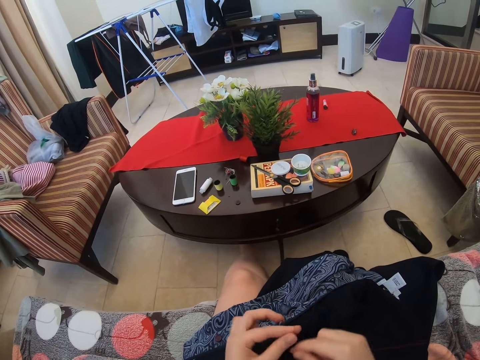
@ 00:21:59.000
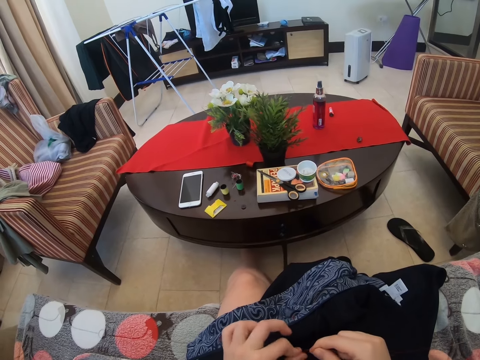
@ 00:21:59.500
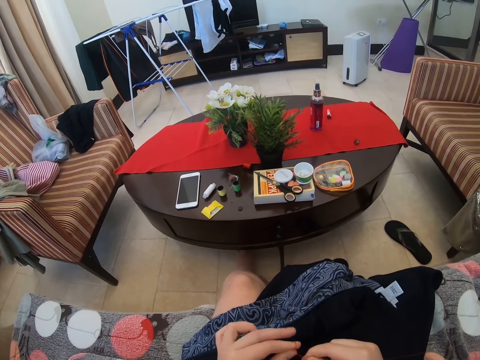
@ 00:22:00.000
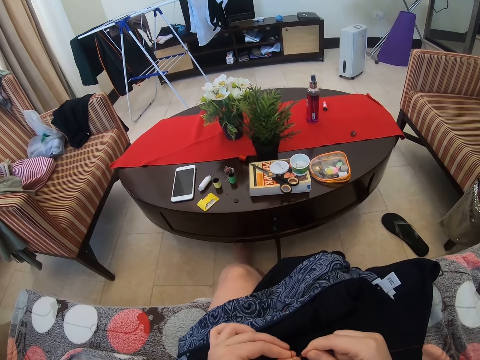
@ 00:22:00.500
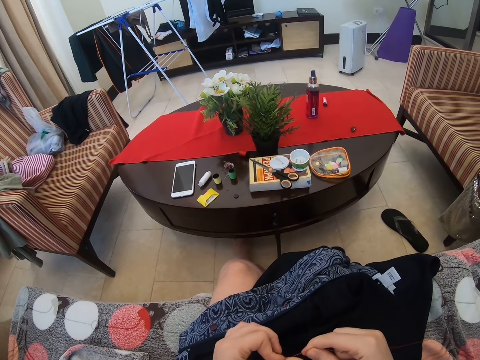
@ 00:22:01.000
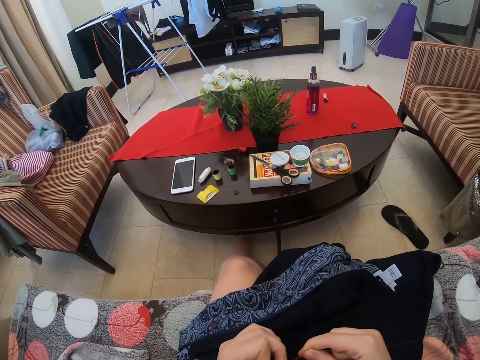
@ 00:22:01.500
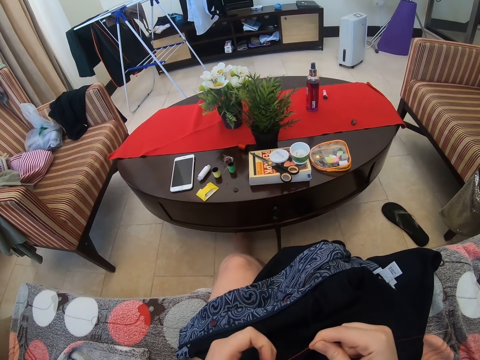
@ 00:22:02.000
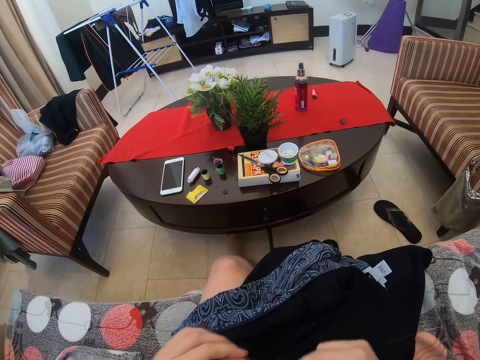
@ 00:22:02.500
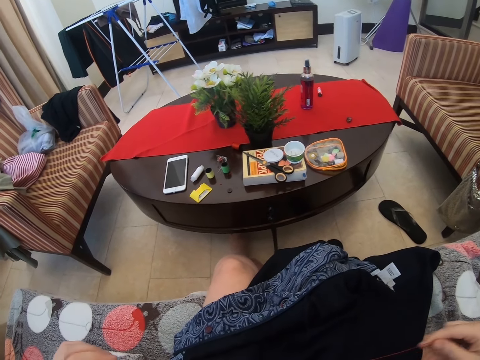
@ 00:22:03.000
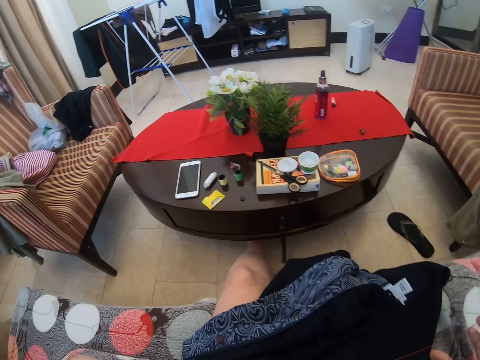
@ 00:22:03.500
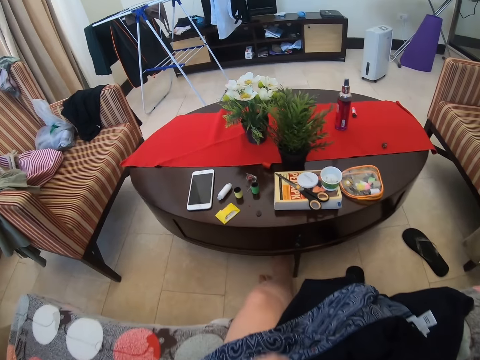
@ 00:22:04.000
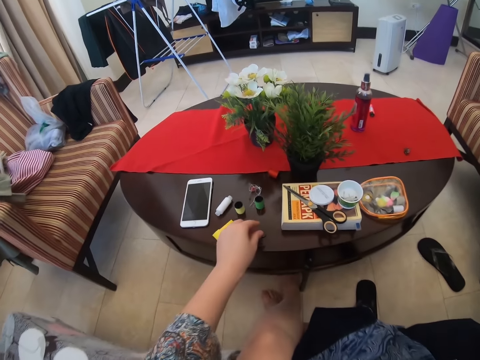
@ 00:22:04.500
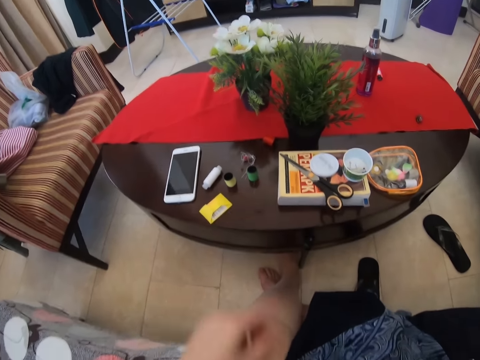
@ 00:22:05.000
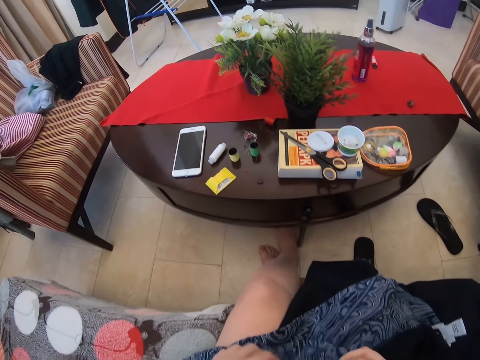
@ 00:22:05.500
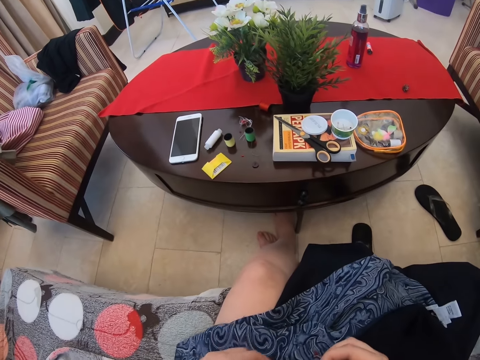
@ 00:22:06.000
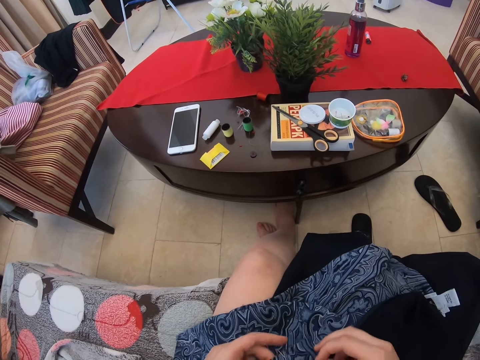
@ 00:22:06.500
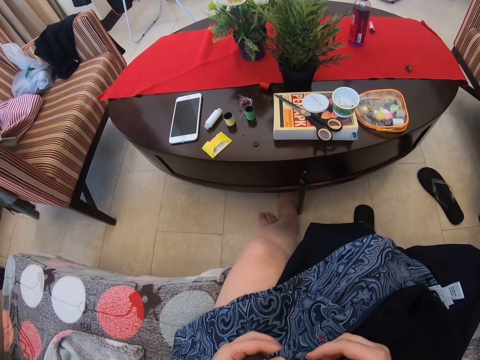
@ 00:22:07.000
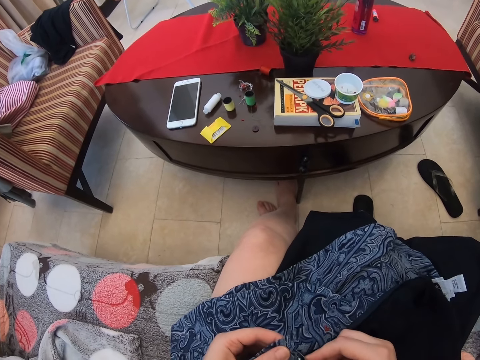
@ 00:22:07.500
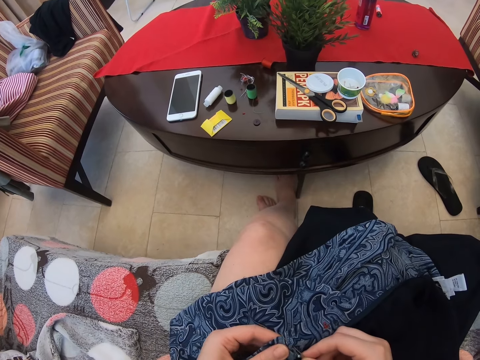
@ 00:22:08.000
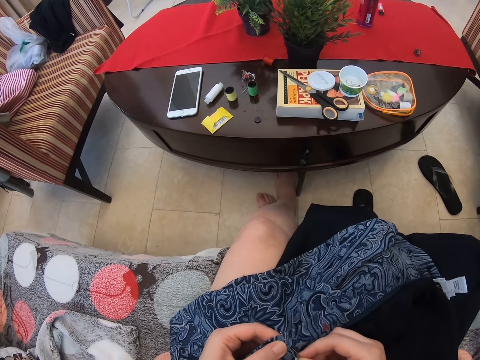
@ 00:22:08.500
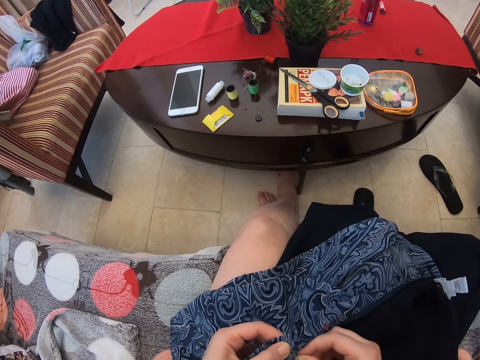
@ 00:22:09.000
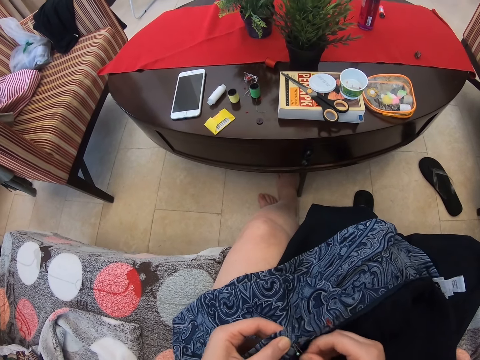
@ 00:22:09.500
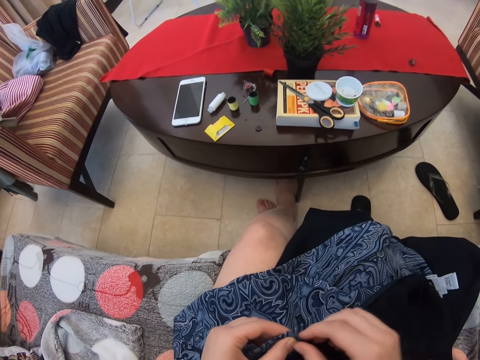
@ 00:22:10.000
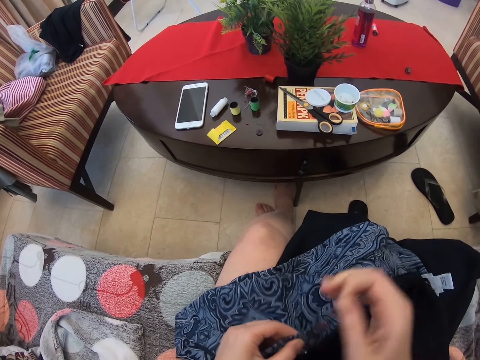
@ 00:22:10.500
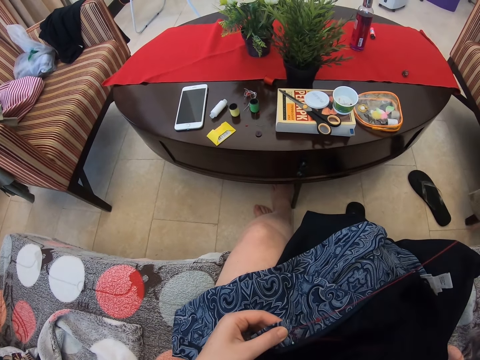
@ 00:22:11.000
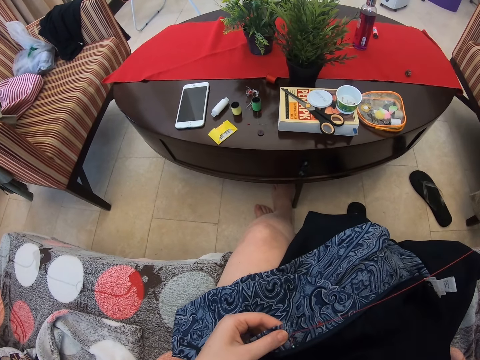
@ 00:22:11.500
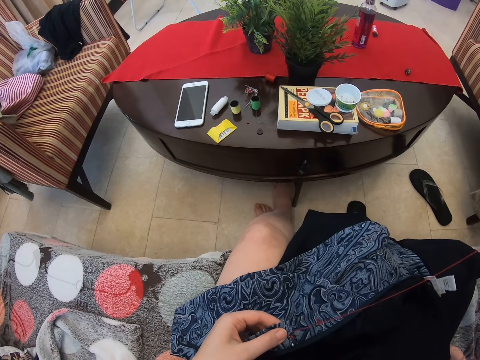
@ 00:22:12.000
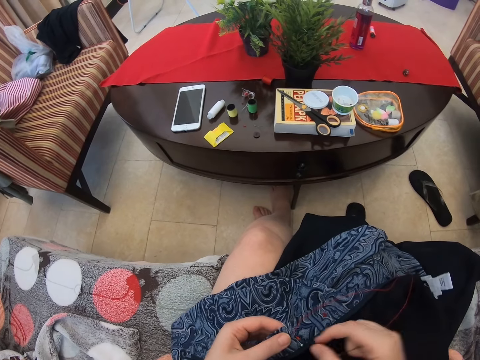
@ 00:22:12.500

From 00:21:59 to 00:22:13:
The camera wearer puts the thread on the table. They pick up a button from the table. They stitch the cloth. They sew the cloth button with the needle.

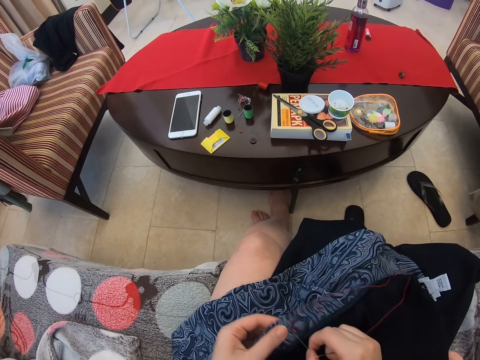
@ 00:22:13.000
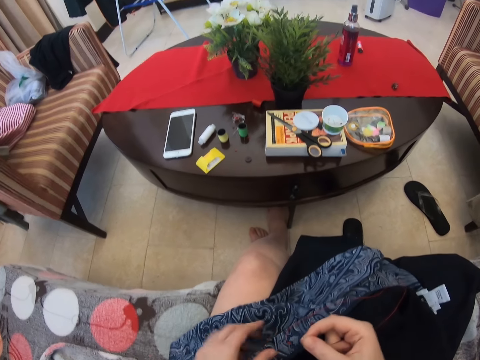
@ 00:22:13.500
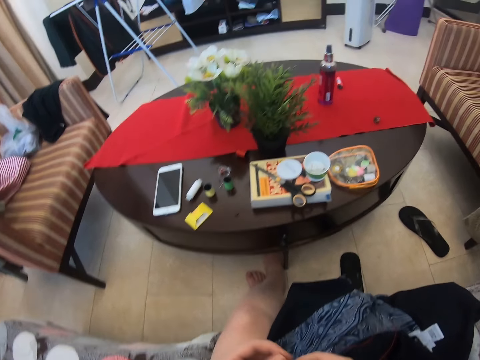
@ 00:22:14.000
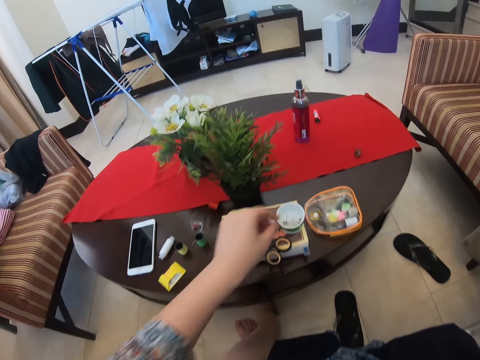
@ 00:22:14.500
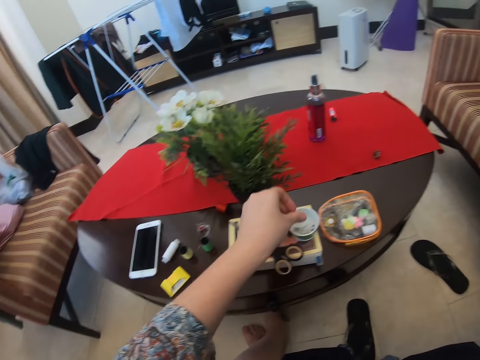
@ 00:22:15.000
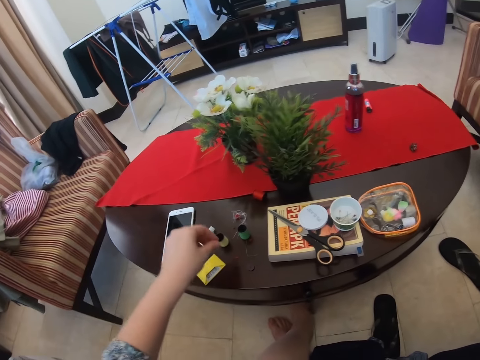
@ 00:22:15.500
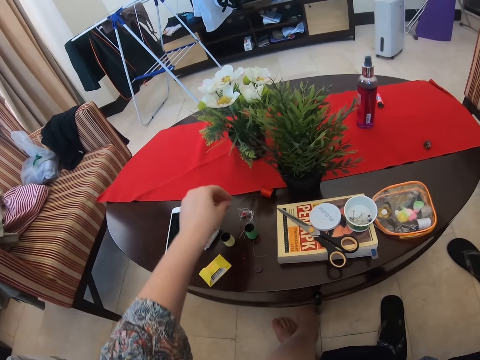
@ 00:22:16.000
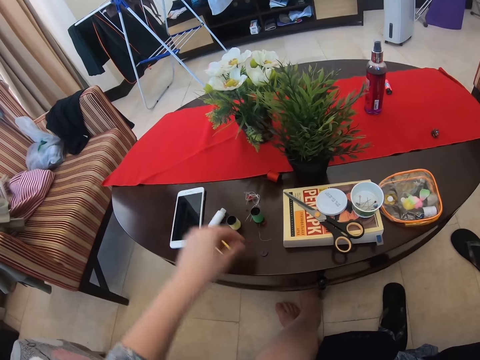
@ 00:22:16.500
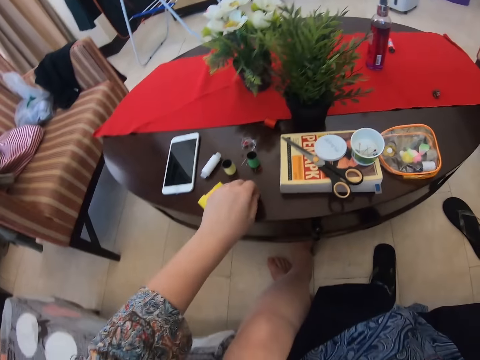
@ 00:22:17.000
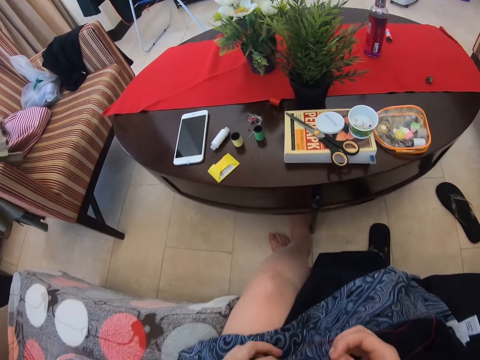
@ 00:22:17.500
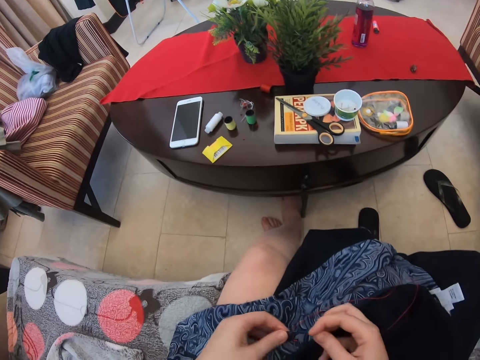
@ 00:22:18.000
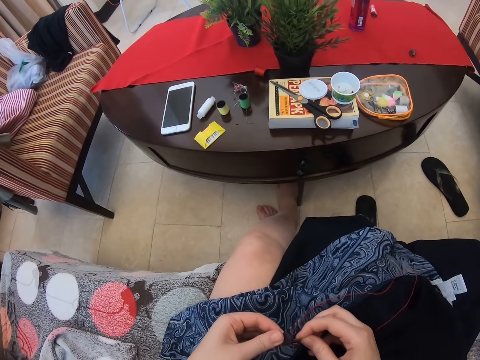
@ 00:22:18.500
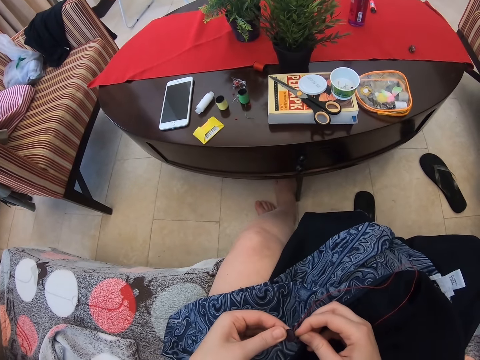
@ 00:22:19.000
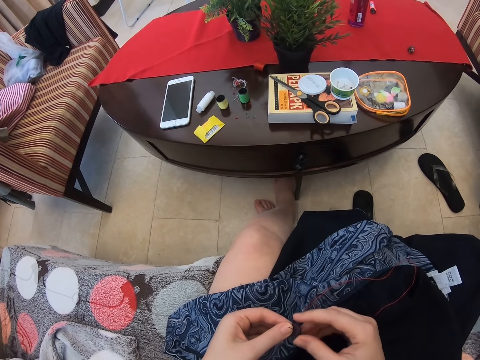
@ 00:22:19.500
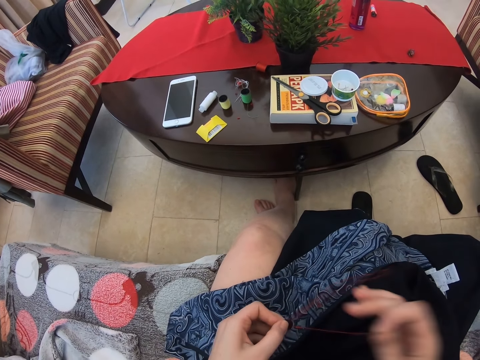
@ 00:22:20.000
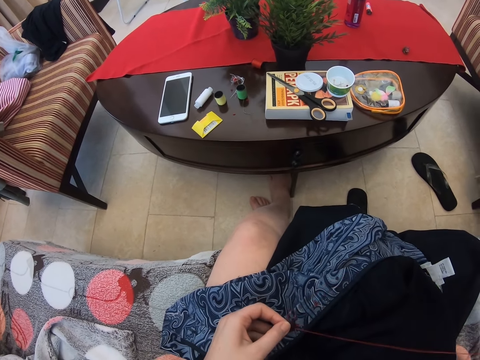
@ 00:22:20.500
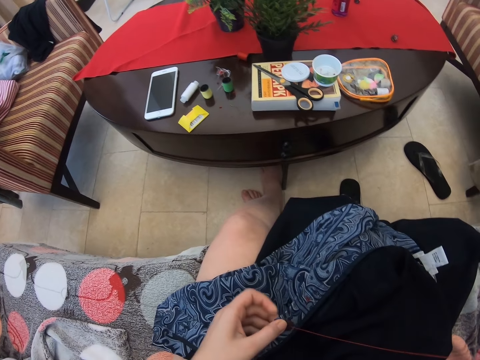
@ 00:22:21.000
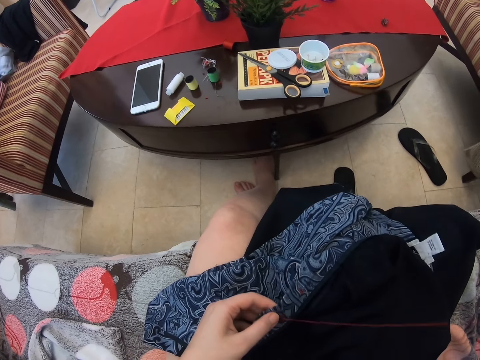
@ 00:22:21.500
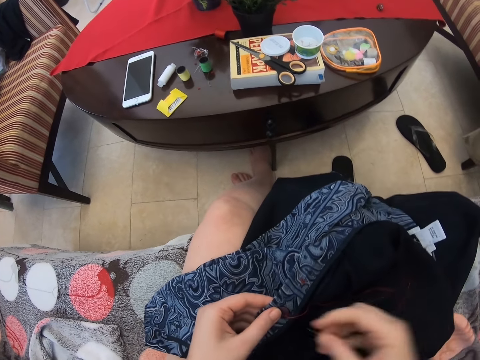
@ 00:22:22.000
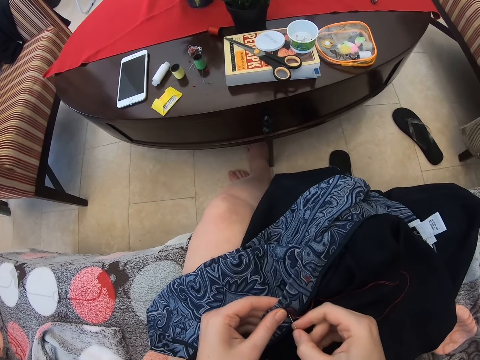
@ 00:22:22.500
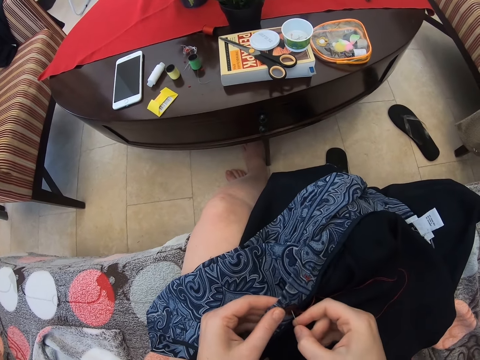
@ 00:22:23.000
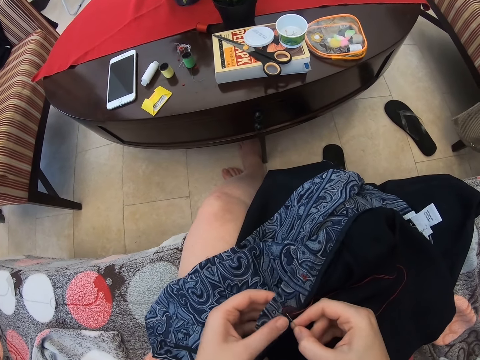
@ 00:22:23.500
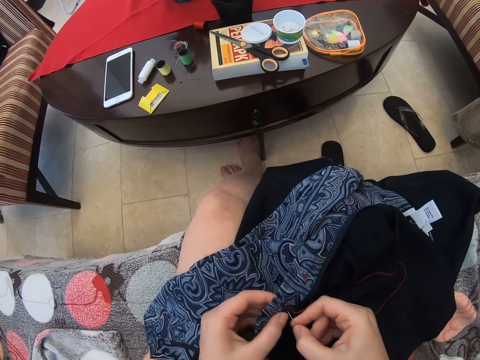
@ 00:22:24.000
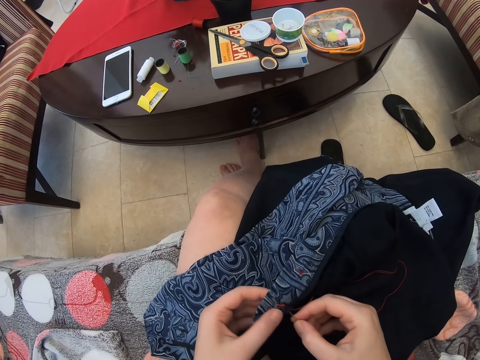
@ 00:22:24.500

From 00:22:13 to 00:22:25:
The camera wearer puts the sewing pin on the container. They pick a button from the table. They sew the cloth button with the needle.
